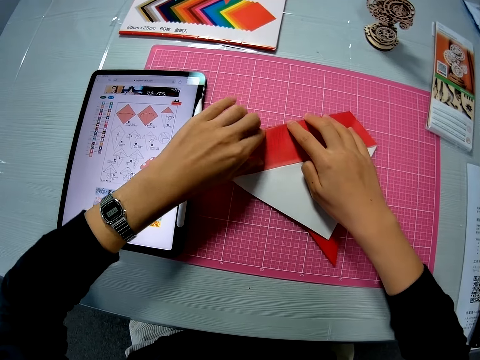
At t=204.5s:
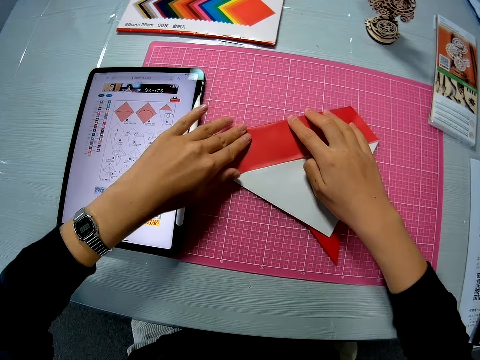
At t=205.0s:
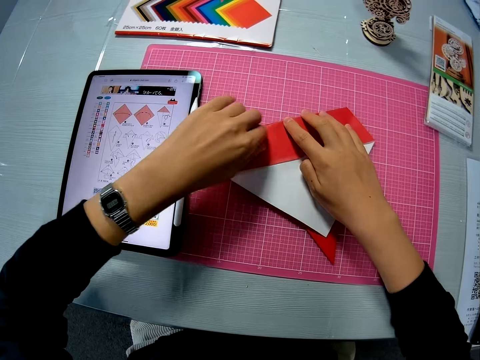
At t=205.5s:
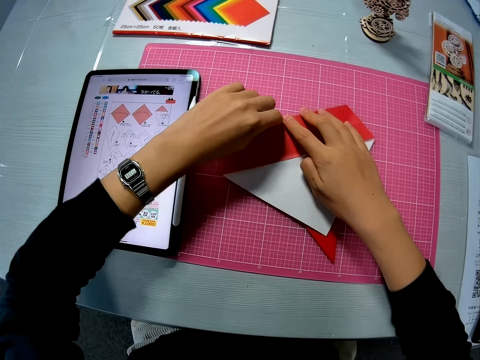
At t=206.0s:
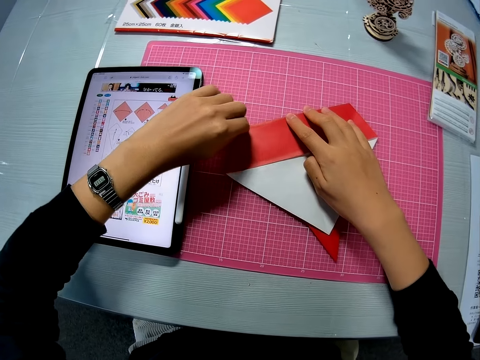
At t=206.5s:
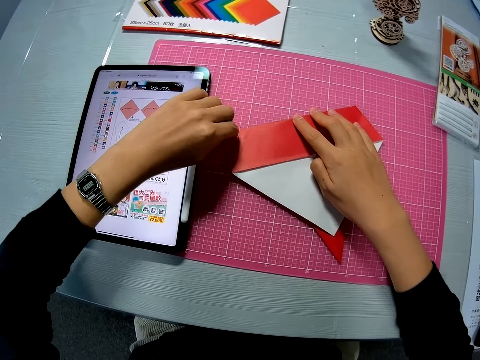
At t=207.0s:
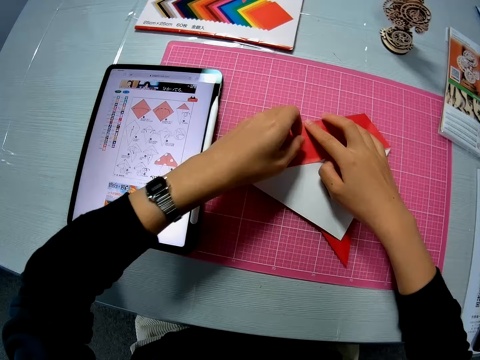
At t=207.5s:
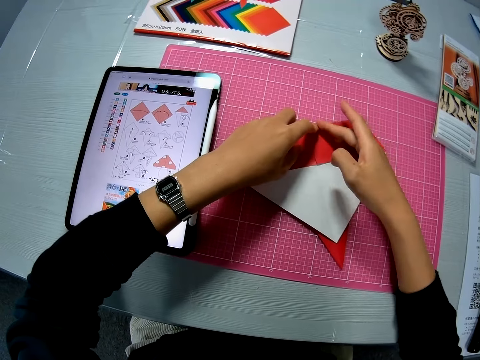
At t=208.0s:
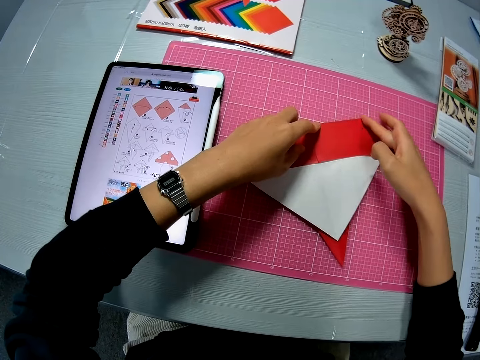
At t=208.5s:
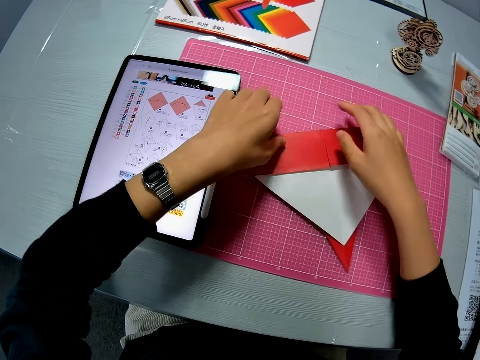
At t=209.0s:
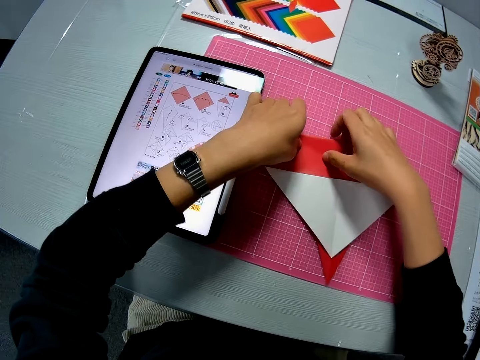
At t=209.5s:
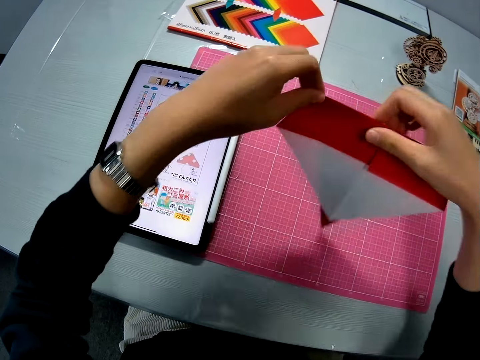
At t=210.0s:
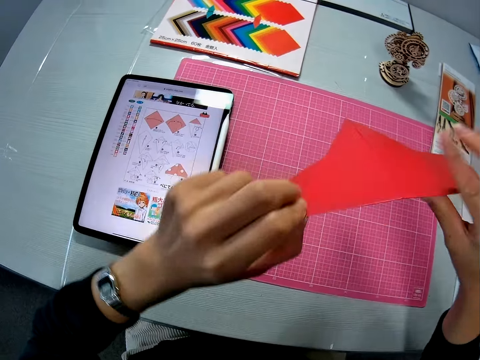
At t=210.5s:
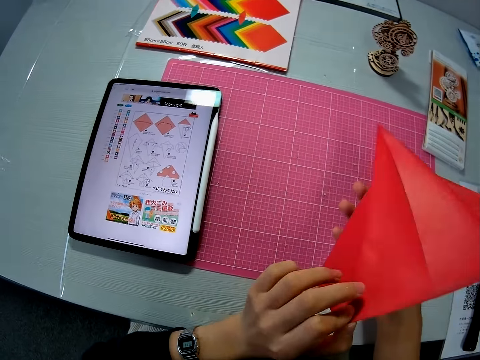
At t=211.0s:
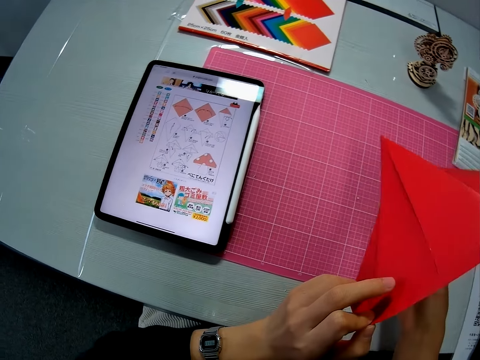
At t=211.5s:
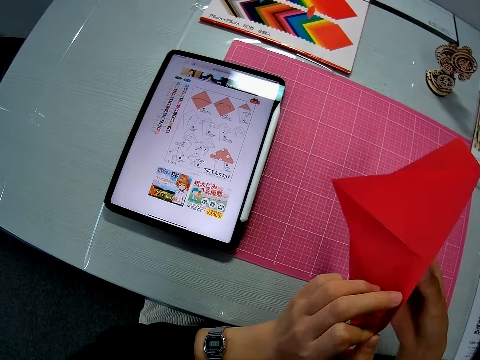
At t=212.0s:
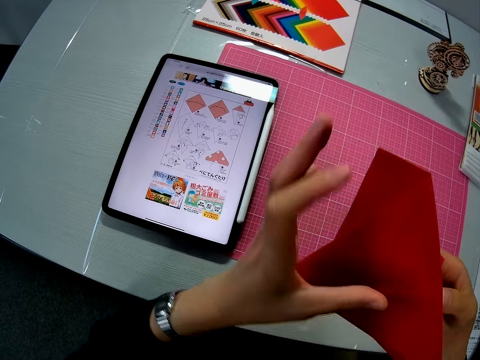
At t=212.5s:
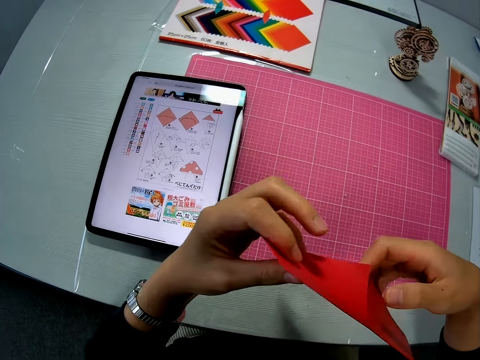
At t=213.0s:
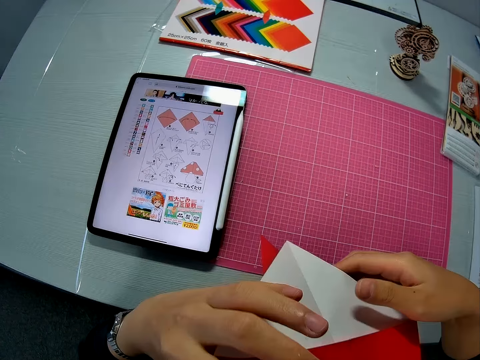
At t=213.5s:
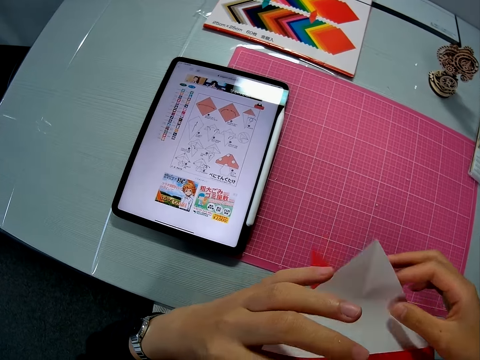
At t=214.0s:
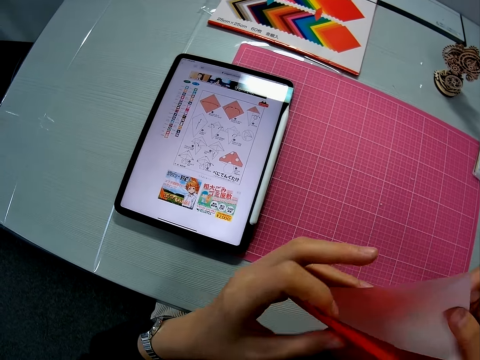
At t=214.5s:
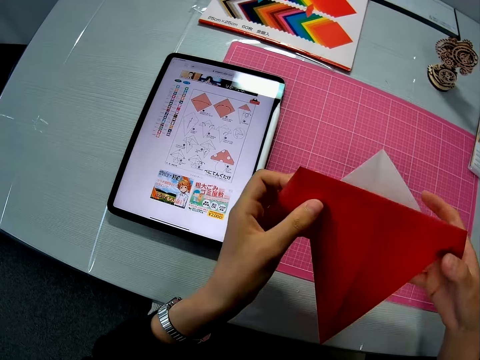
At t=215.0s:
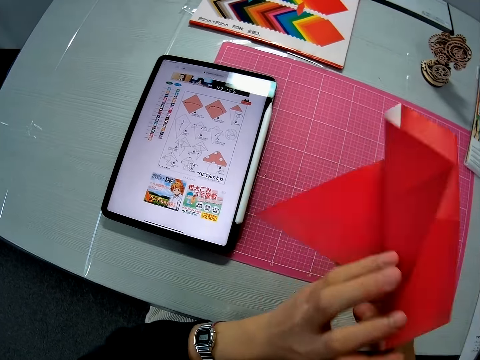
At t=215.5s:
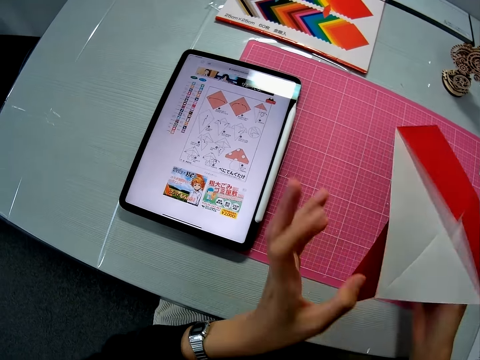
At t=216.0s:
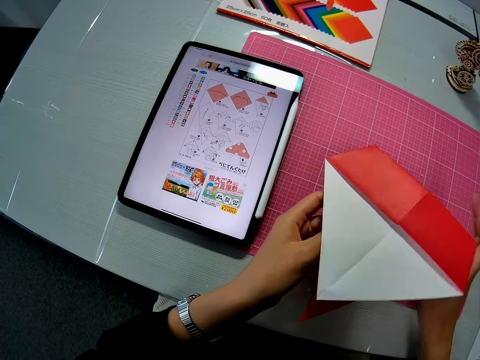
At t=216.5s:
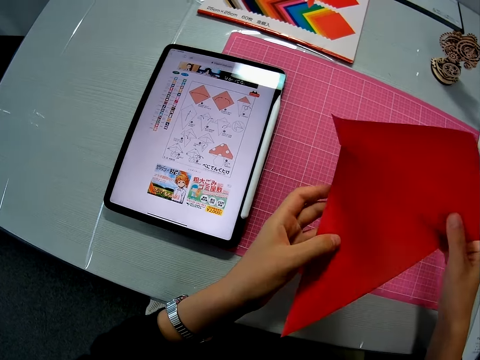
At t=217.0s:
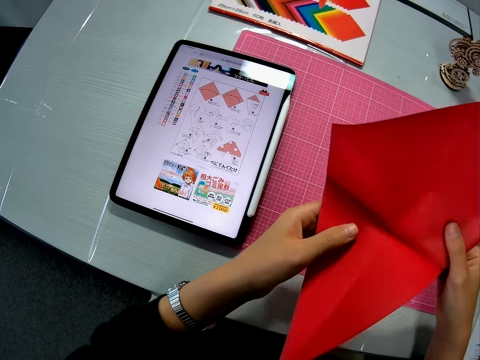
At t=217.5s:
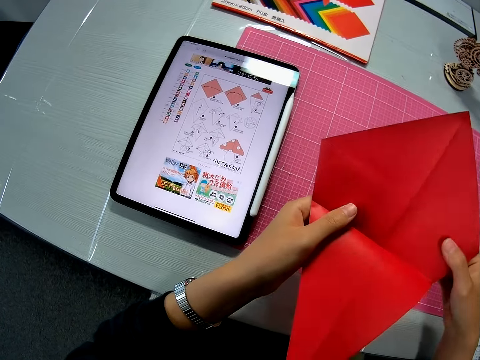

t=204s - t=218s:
The camera wearer turns over the crafting sheet or paper. She holds up the paper. She adjusts the crafting sheet with her hands. She turns the paper. She raises the paper.

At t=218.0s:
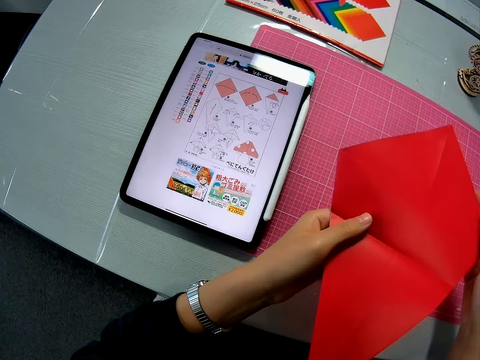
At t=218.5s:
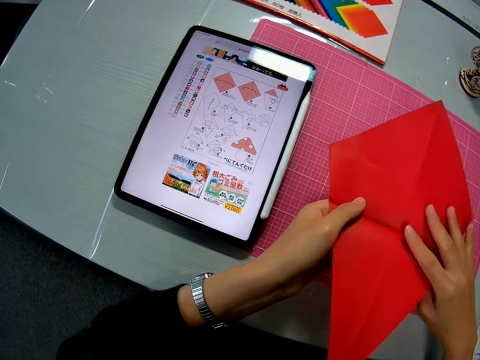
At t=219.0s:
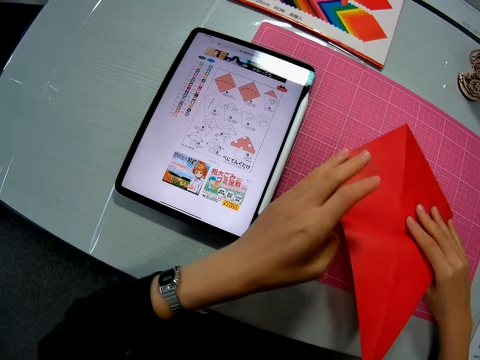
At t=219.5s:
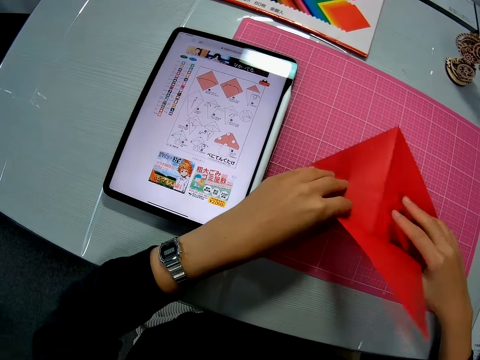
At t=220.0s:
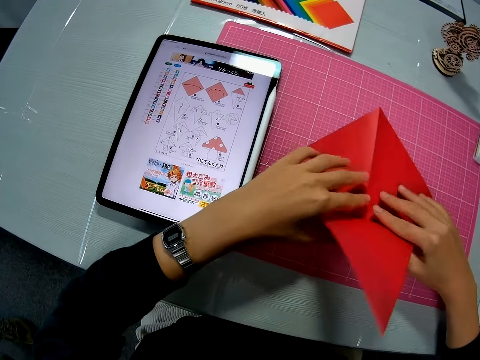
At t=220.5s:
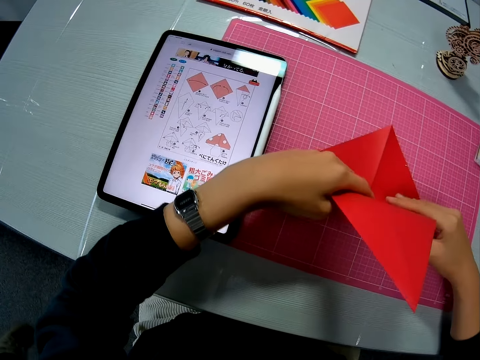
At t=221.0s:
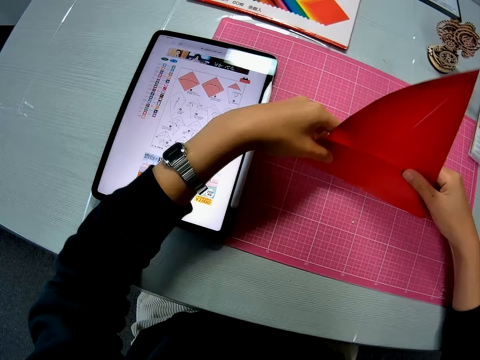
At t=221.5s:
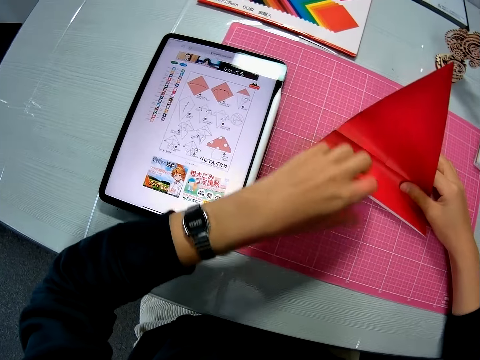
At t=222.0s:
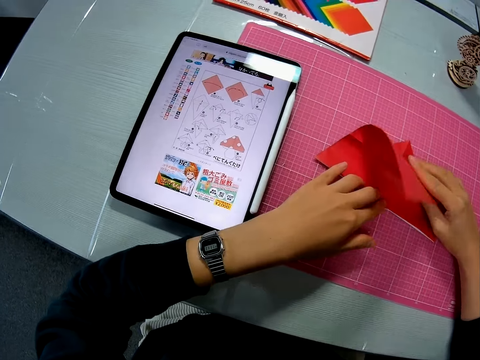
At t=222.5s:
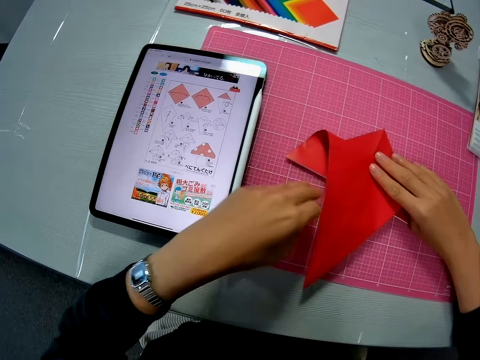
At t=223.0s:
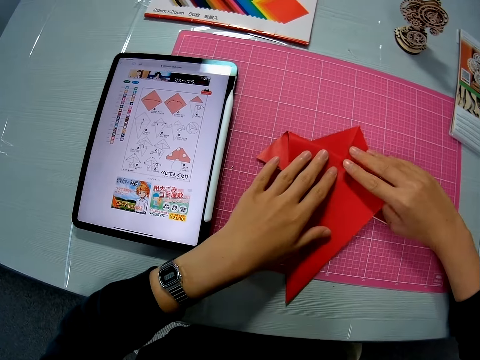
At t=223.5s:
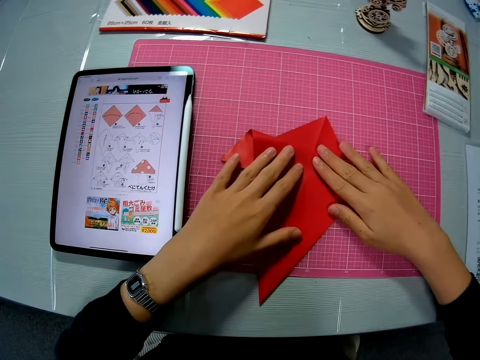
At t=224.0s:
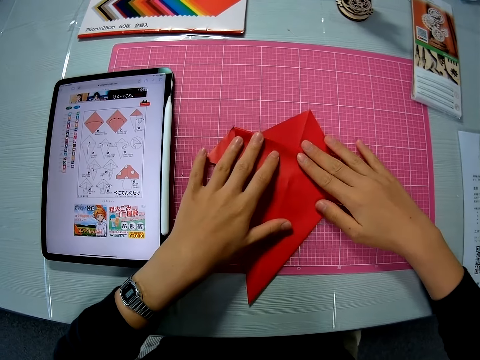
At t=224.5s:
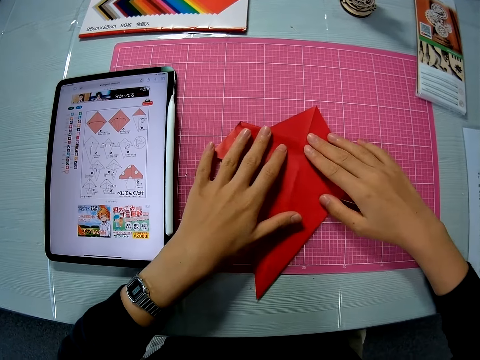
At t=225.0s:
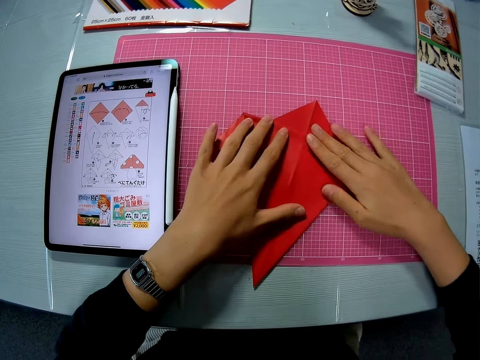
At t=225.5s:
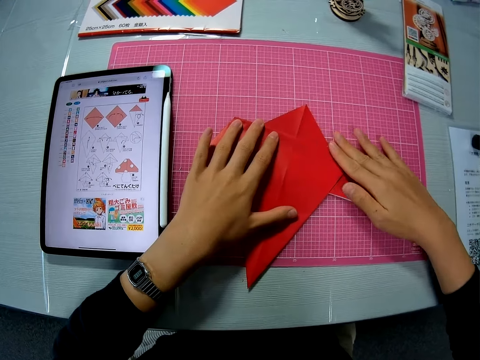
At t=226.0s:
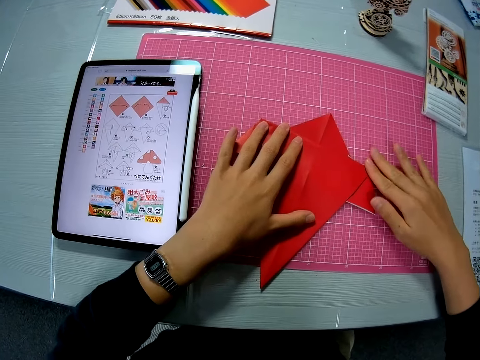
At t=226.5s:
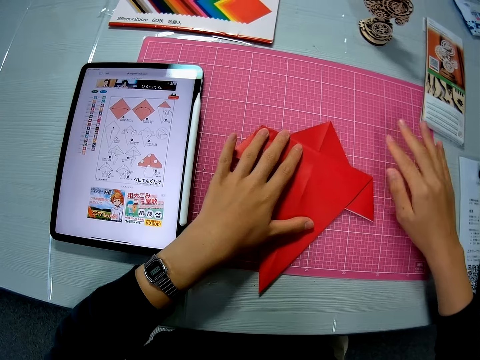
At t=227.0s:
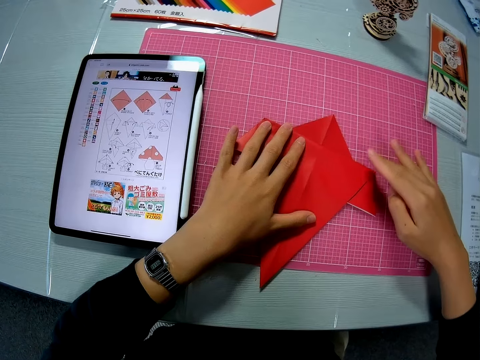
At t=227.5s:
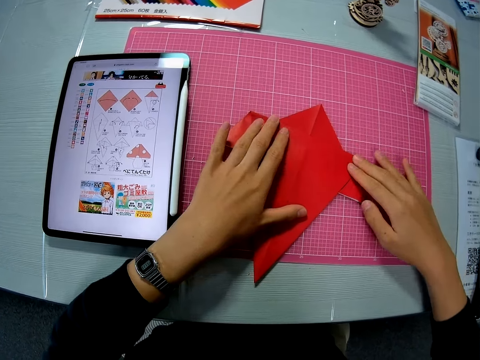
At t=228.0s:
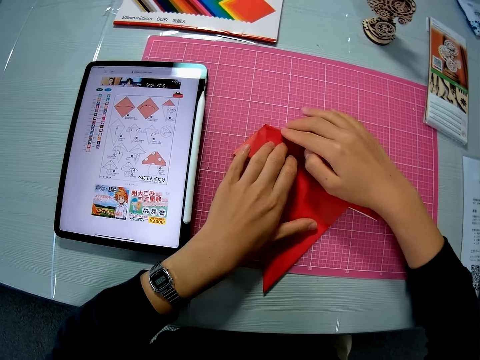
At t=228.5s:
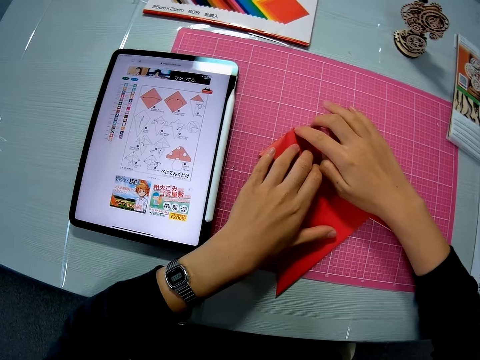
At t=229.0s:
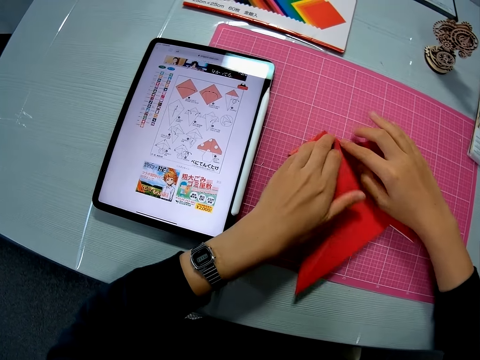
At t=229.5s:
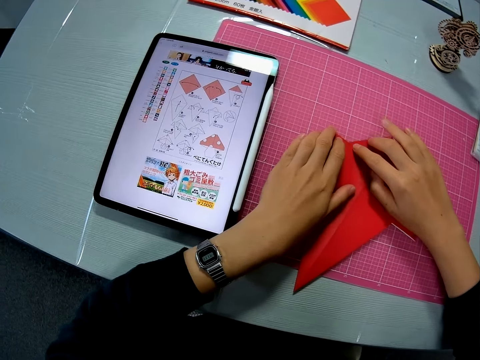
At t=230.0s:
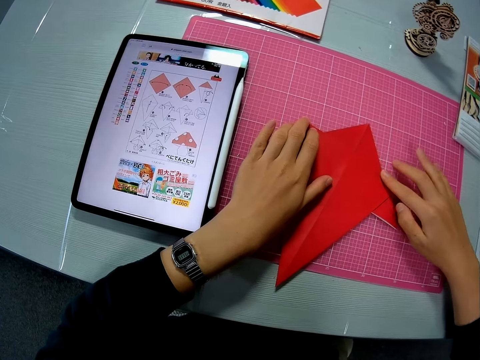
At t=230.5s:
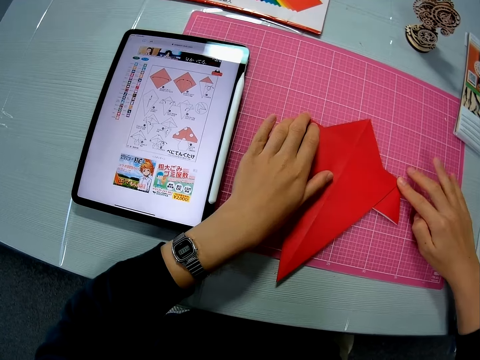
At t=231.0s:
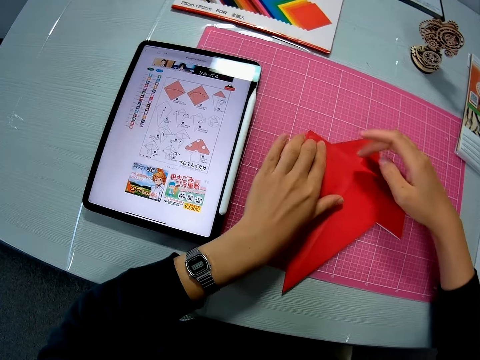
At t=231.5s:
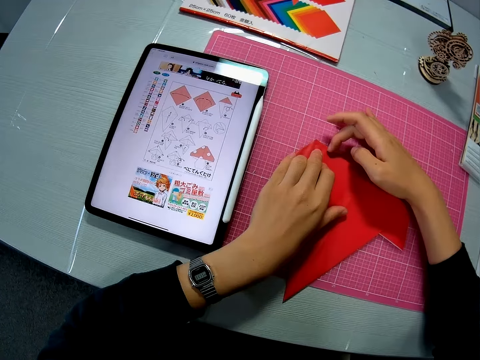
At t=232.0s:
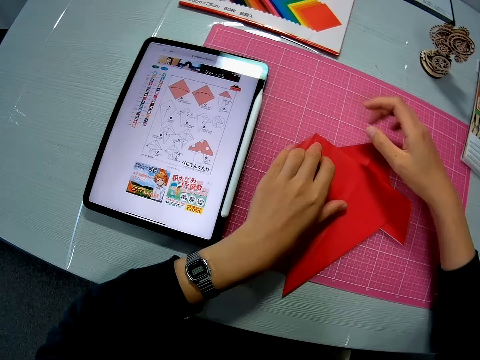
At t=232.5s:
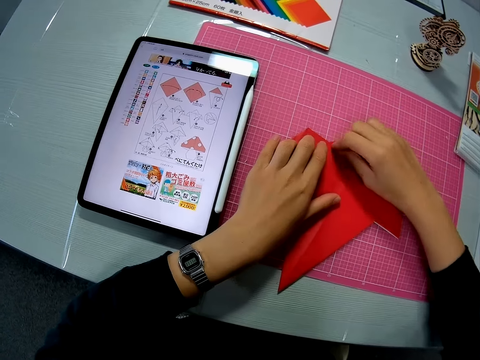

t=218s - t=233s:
The camera wearer places the crafting sheet or paper on the cutting mat. She folds the crafting sheet. She holds the paper. She adjusts the crafting sheet with her hands. She folds the paper. She dusts the crafting sheet with her right hand. She continues to adjust the crafting sheet with her hands.
